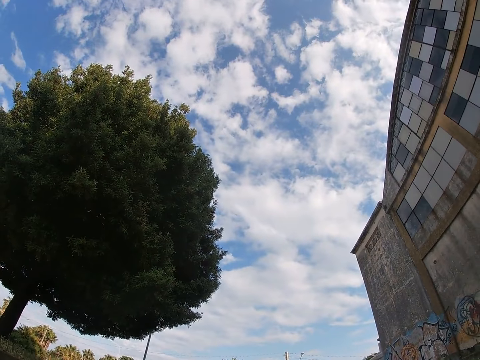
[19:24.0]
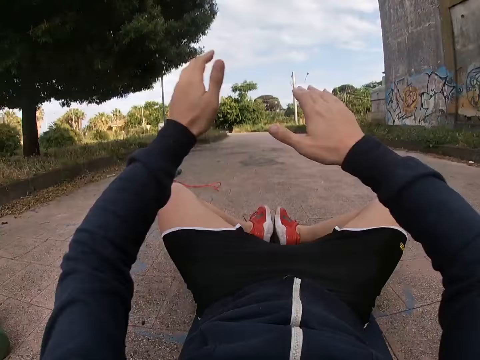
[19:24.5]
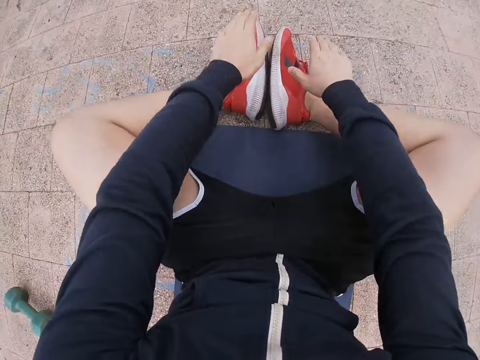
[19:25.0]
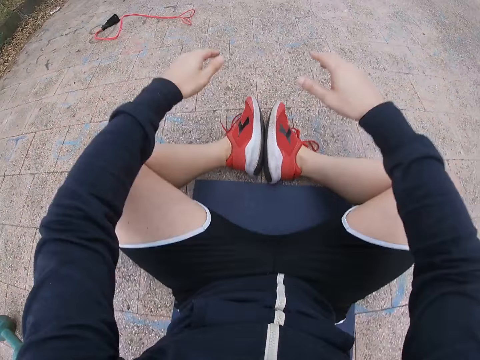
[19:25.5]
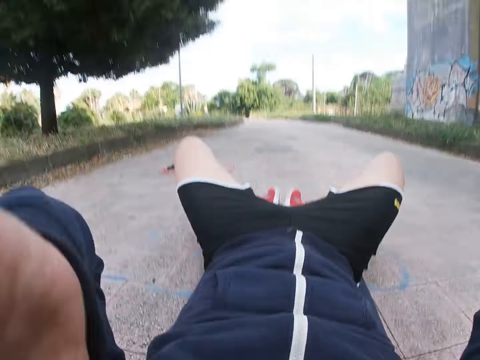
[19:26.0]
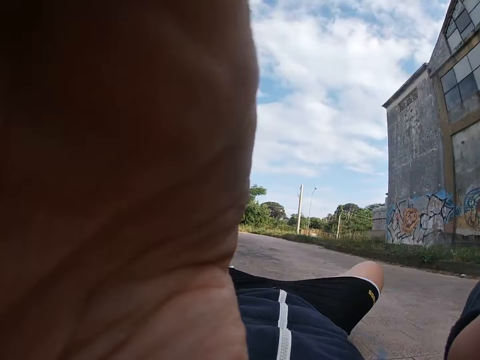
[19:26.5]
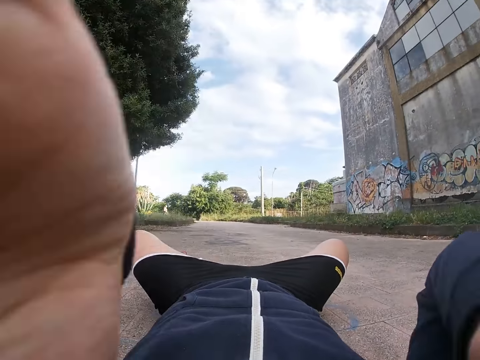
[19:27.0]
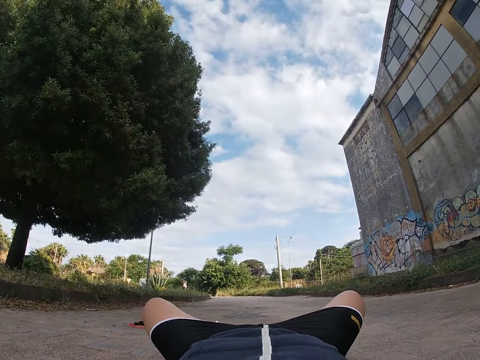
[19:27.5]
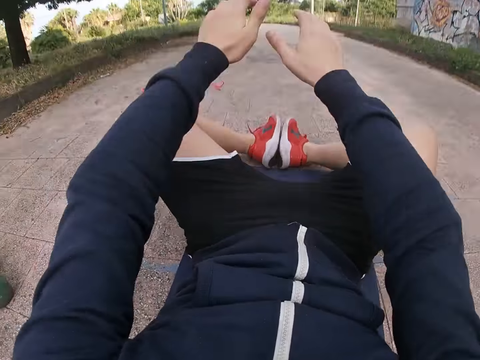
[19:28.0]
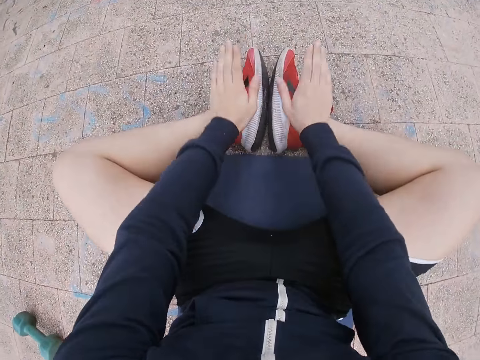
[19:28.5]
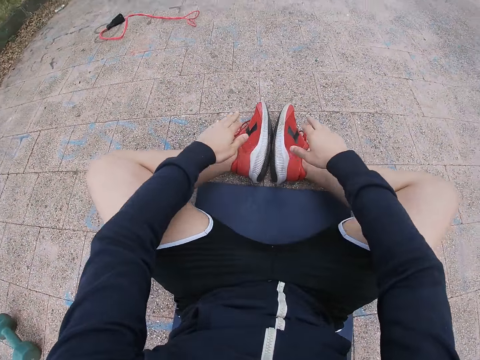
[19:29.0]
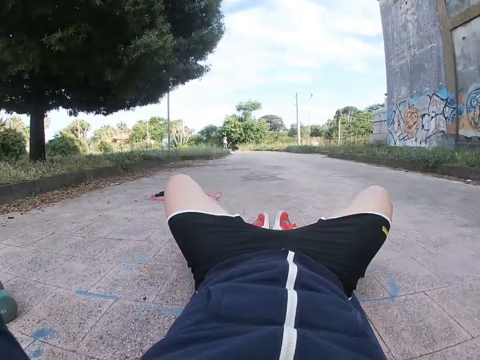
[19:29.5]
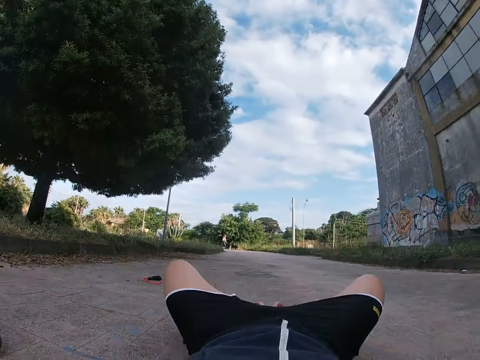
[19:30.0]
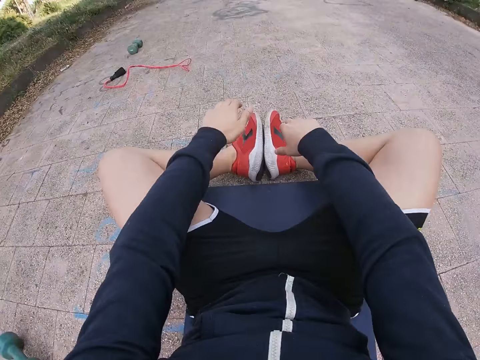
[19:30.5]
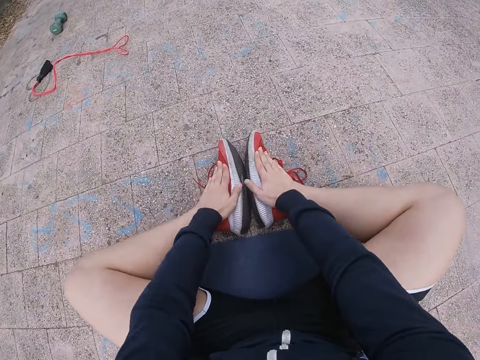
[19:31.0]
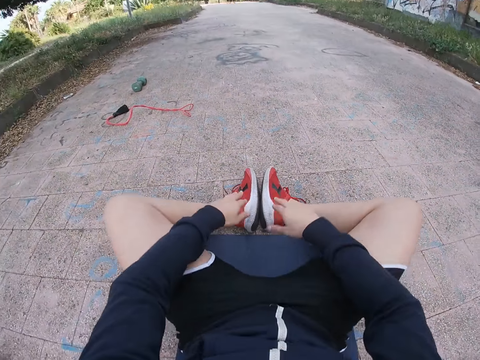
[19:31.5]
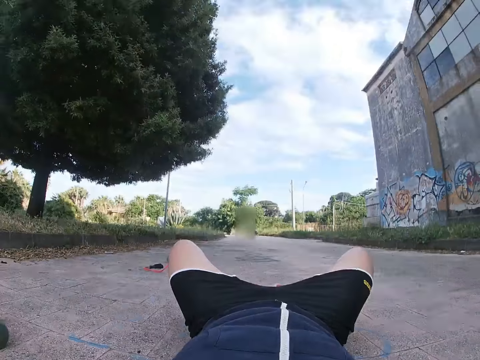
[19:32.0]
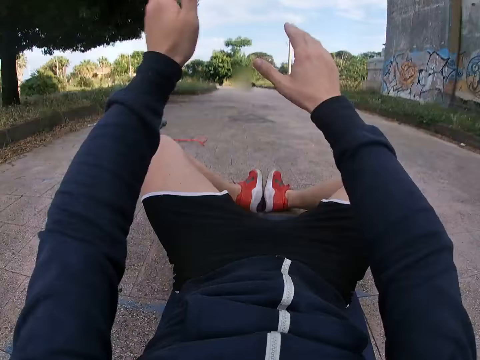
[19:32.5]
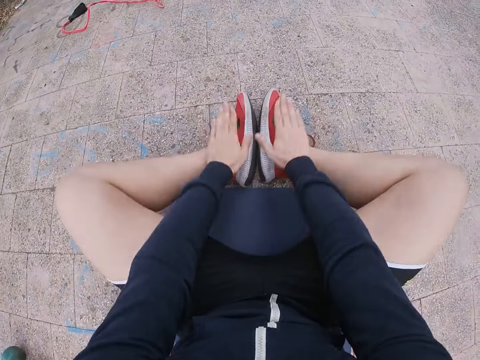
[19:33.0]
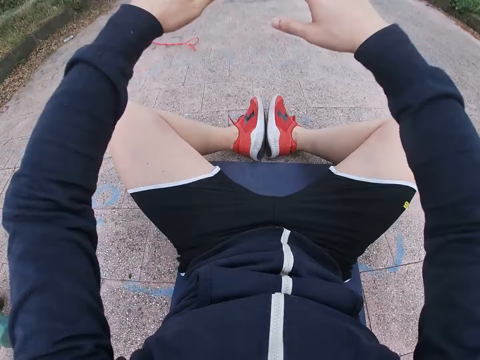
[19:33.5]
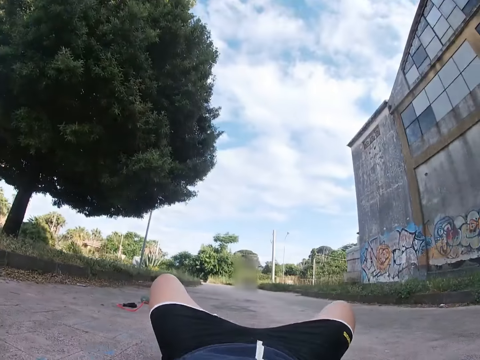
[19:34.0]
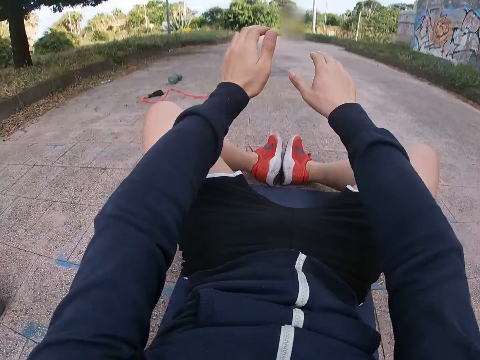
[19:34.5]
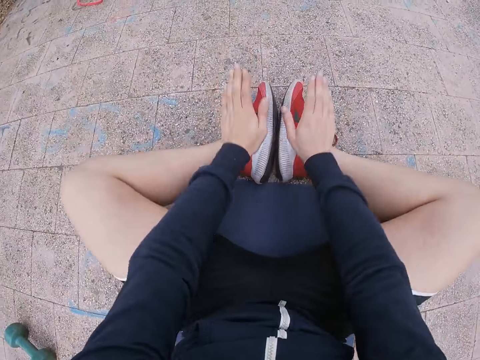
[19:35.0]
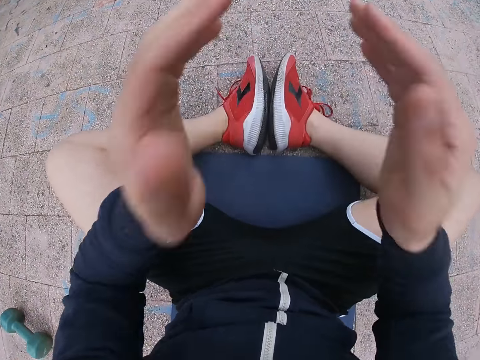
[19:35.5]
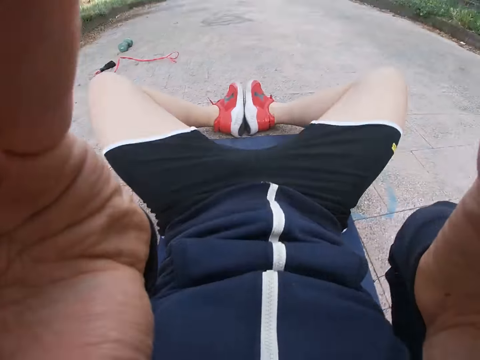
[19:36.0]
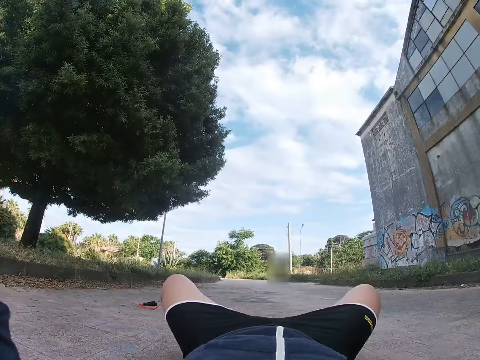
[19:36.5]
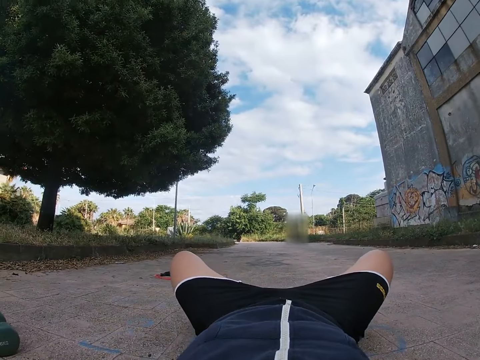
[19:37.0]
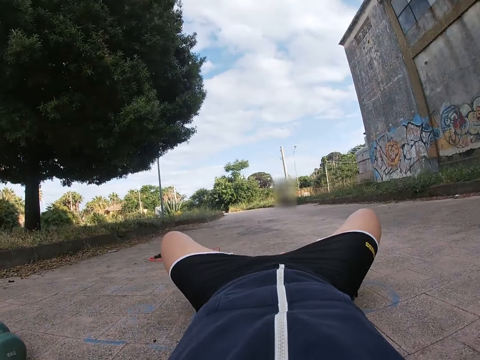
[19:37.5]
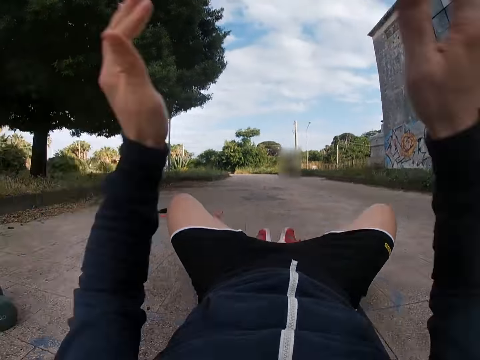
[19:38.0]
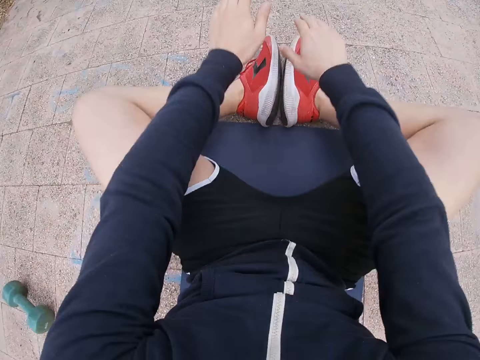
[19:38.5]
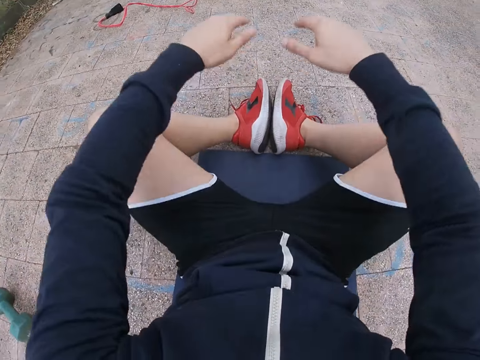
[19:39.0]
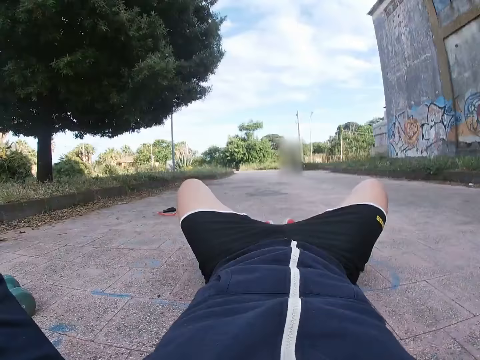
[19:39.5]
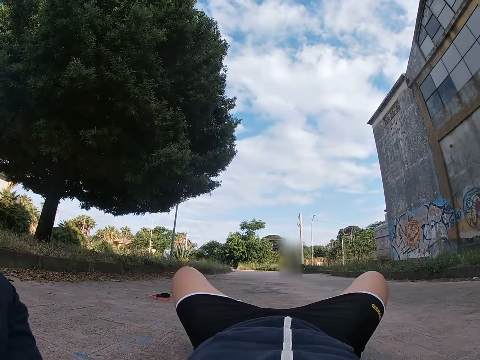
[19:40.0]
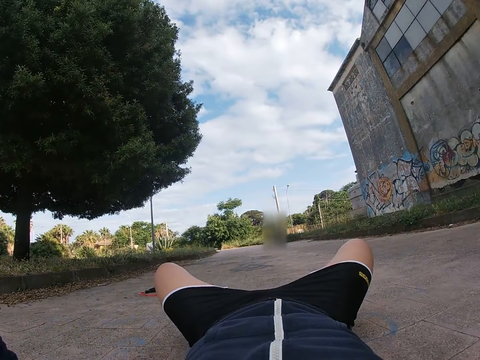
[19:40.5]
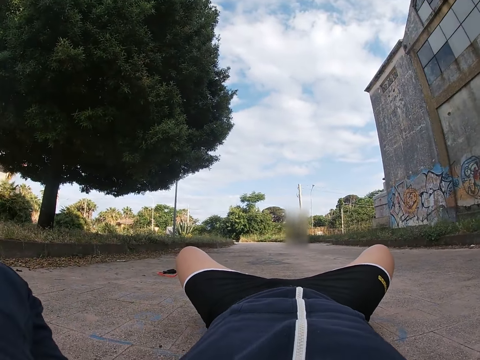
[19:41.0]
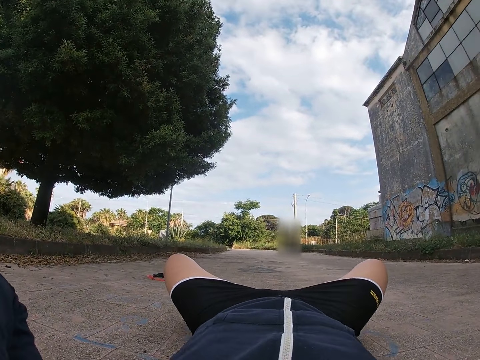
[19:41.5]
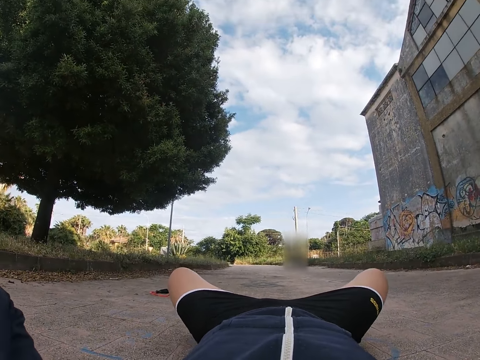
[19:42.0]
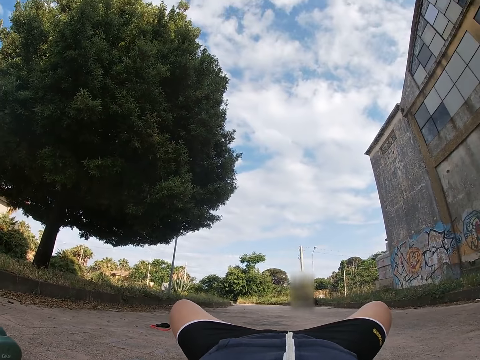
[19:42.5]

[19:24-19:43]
The camera wearer does exercise. They adjust the camera. They do exercise. They adjust the camera. They do exercise. They rest. They adjust the camera.

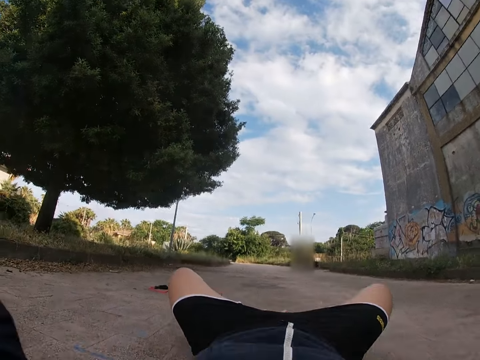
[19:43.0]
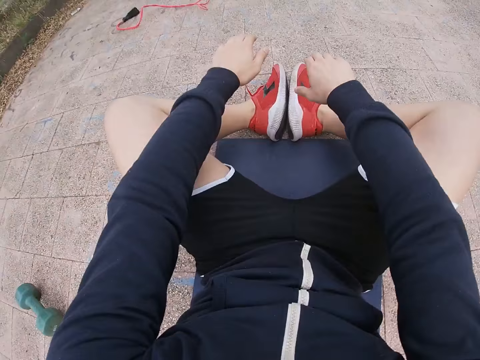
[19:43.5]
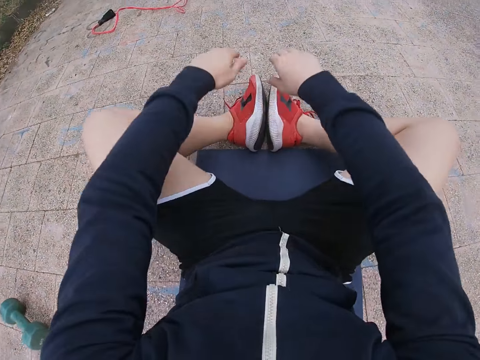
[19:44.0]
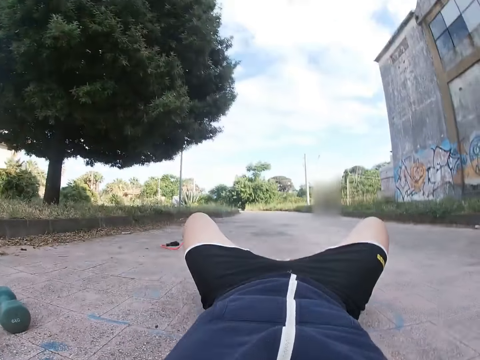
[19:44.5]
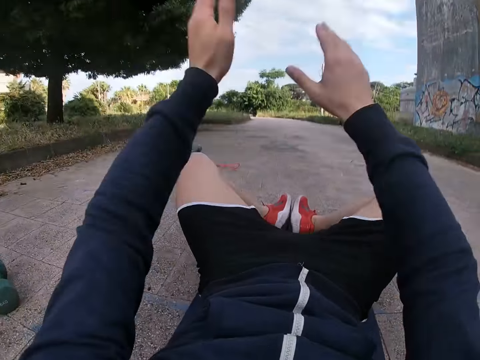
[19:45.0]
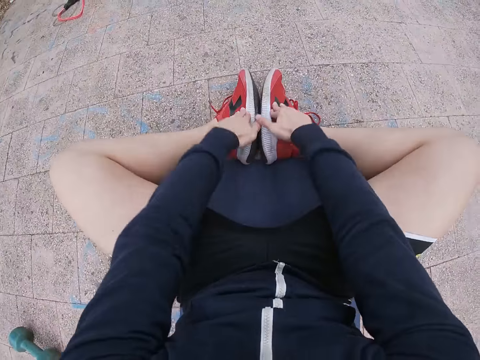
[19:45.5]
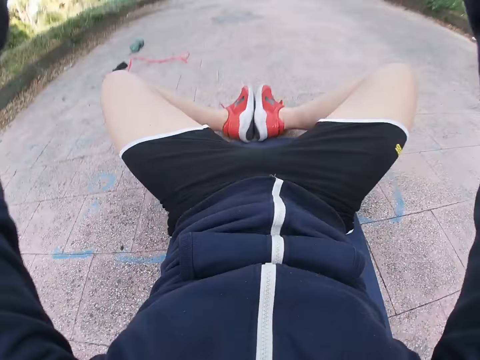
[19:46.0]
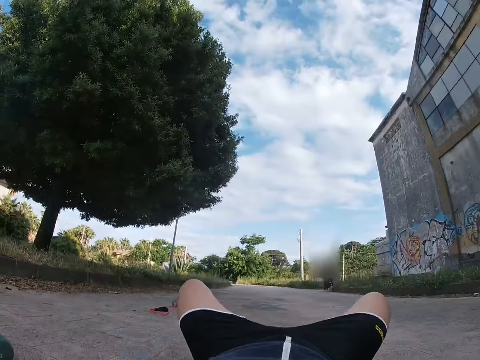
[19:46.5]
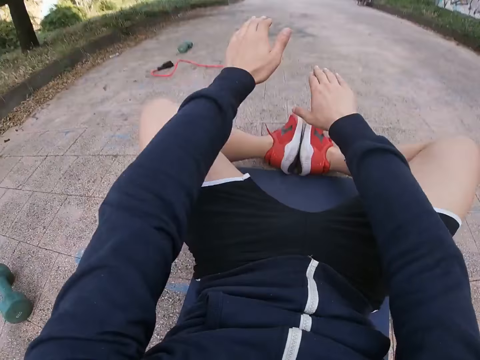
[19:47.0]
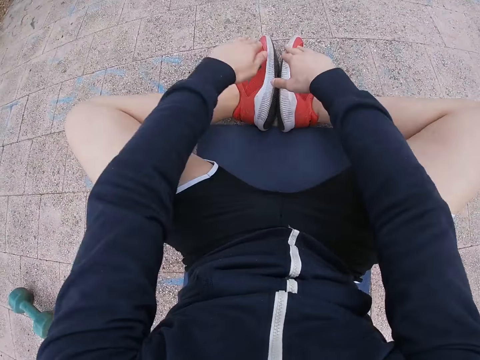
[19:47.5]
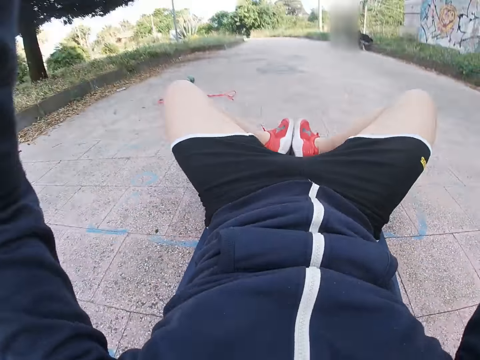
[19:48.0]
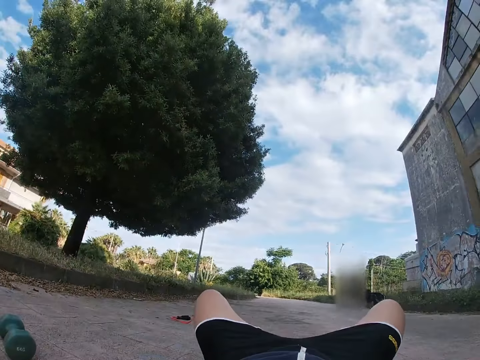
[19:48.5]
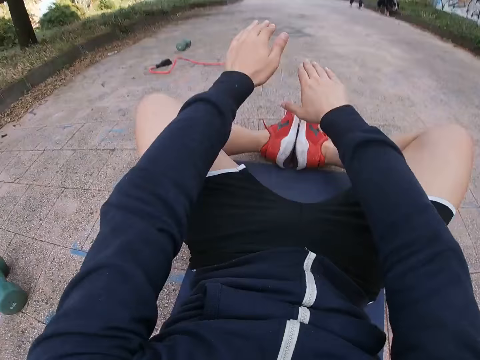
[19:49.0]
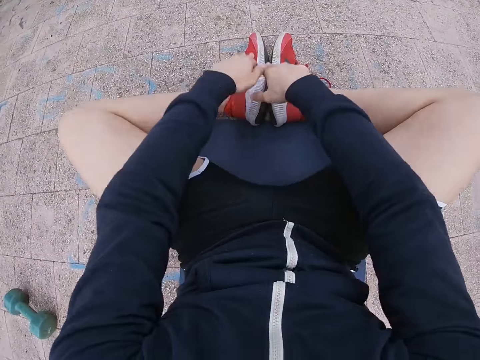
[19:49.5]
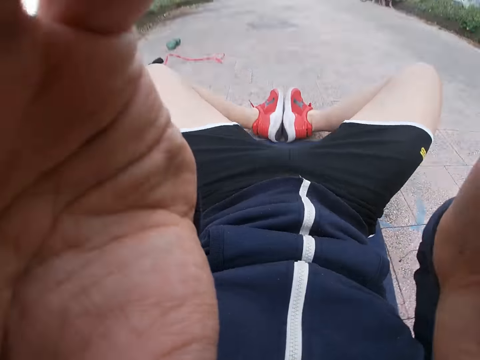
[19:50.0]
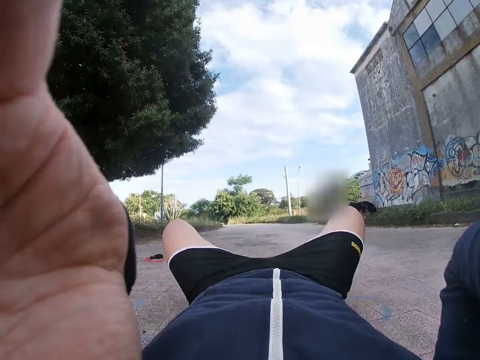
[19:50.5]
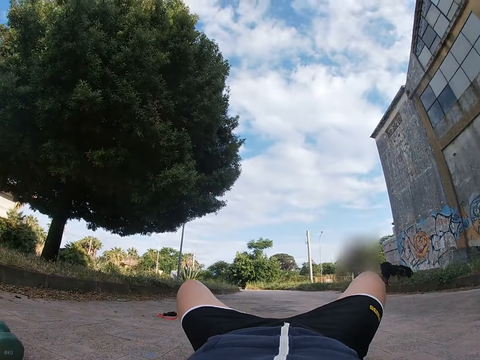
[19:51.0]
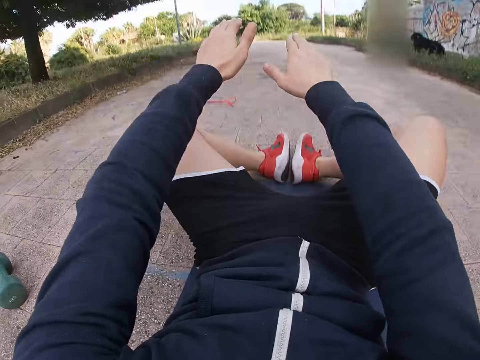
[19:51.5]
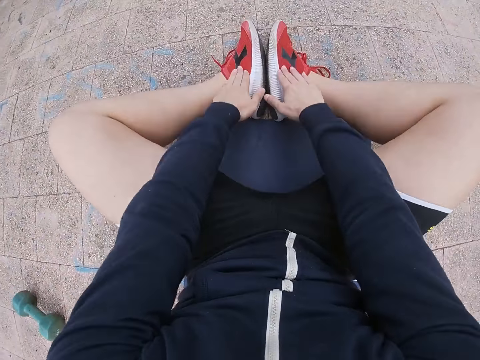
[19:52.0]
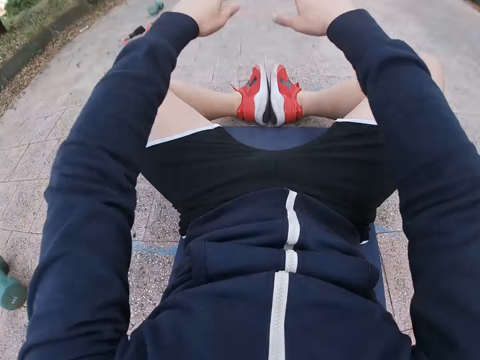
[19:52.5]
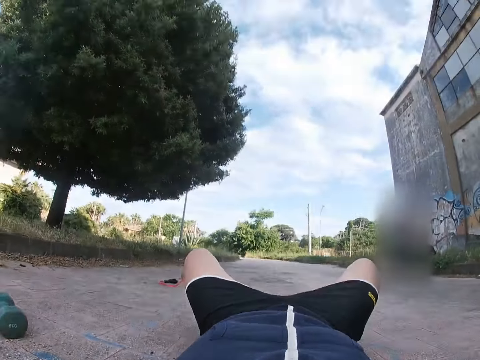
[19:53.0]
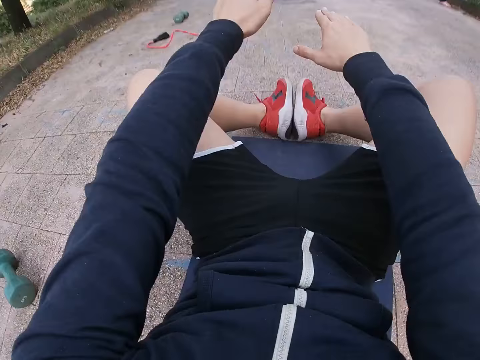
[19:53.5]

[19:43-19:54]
The camera wearer does exercise. They adjust the camera. They do exercise.
